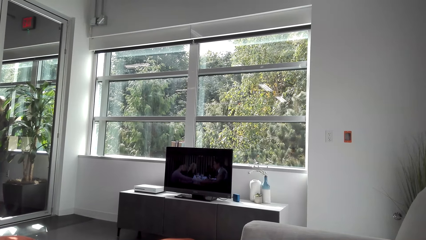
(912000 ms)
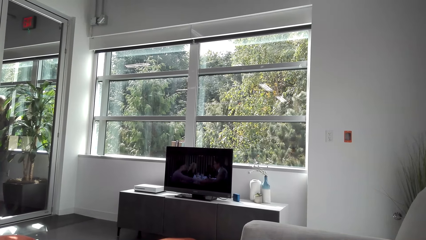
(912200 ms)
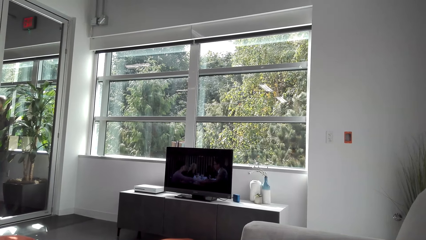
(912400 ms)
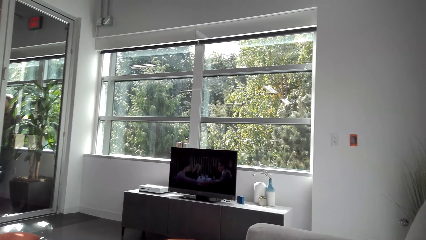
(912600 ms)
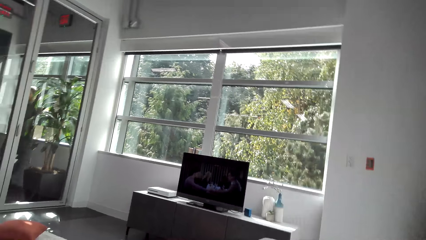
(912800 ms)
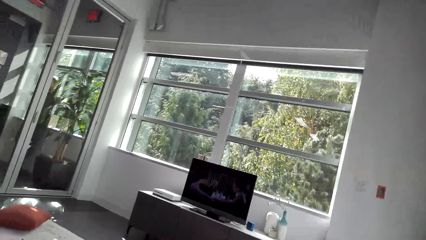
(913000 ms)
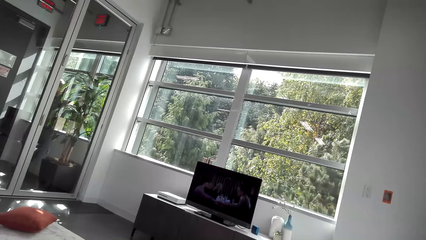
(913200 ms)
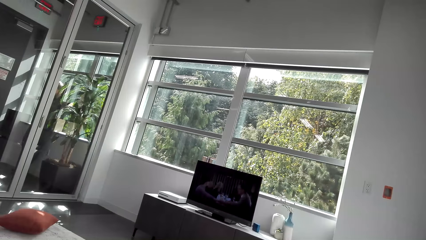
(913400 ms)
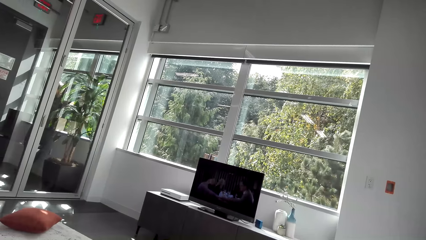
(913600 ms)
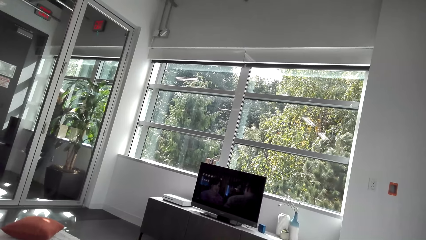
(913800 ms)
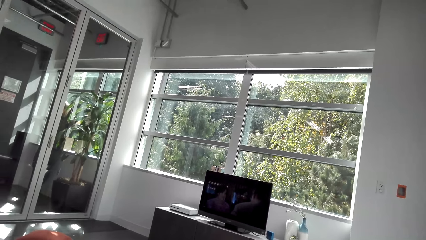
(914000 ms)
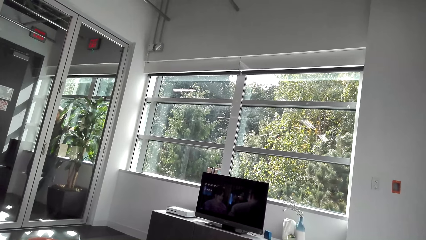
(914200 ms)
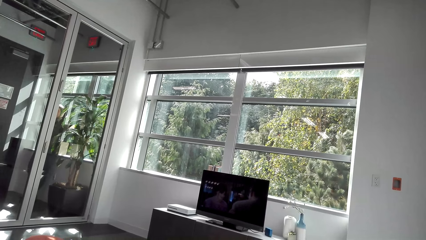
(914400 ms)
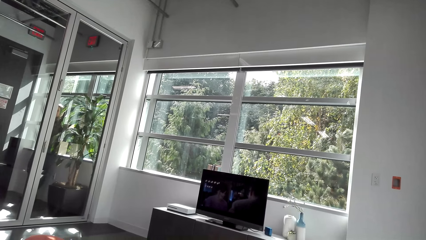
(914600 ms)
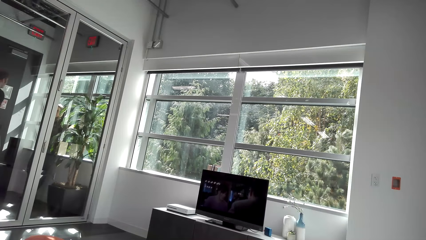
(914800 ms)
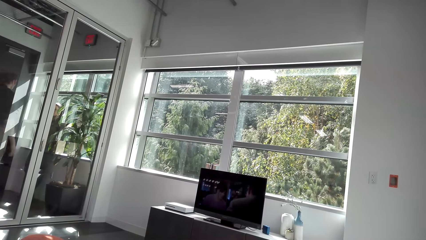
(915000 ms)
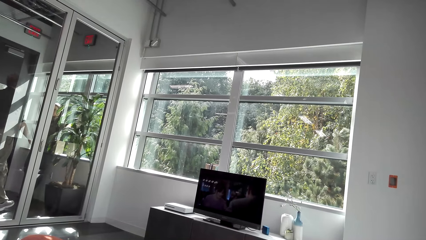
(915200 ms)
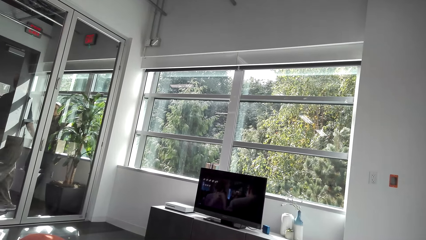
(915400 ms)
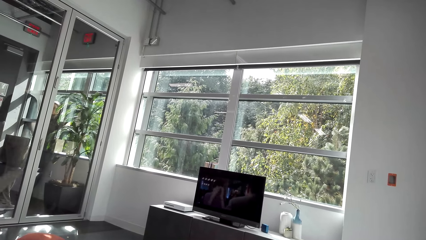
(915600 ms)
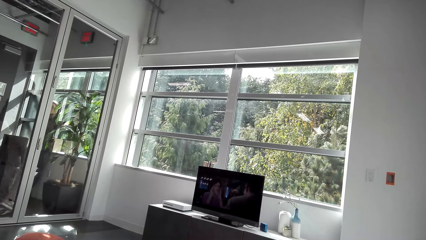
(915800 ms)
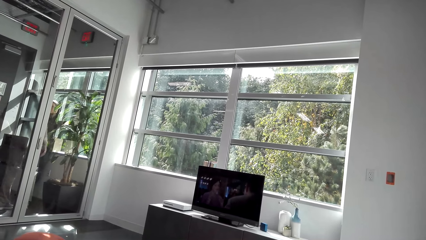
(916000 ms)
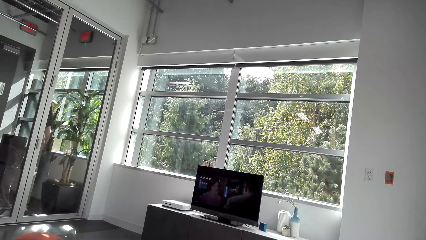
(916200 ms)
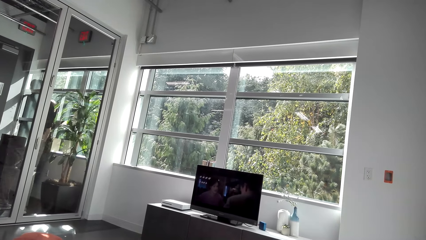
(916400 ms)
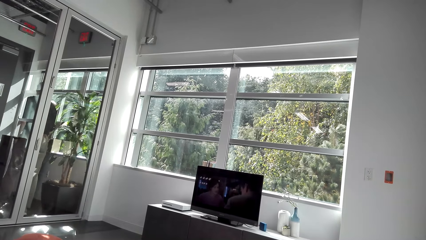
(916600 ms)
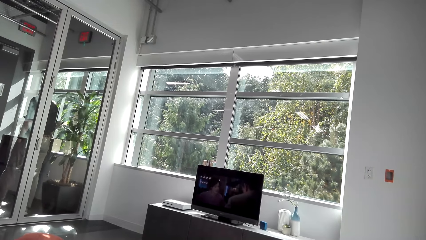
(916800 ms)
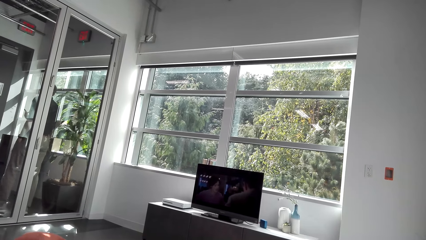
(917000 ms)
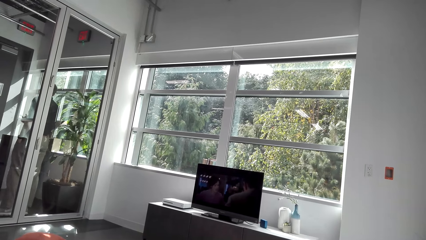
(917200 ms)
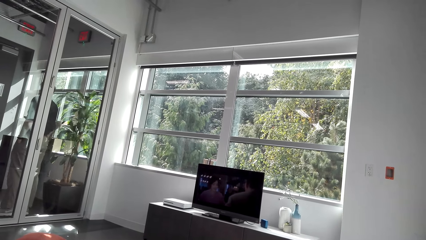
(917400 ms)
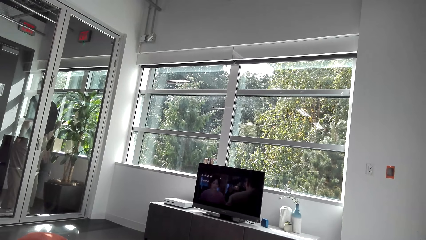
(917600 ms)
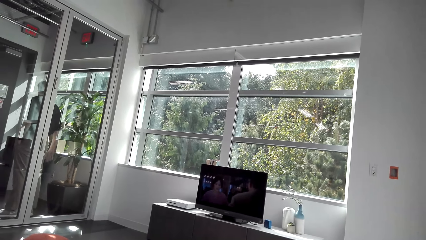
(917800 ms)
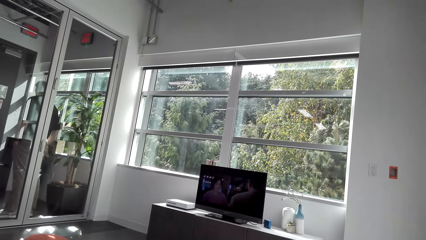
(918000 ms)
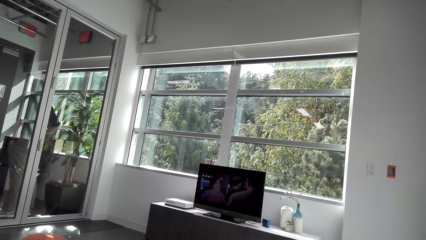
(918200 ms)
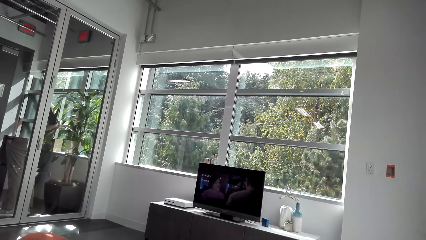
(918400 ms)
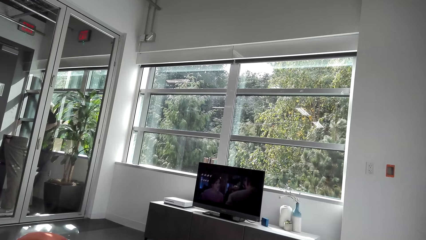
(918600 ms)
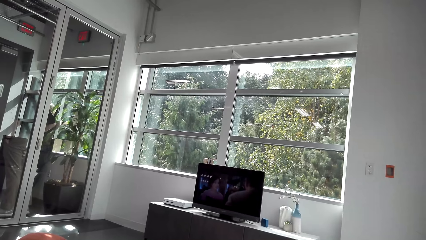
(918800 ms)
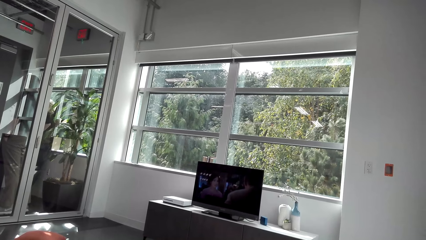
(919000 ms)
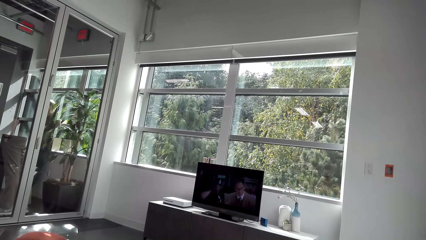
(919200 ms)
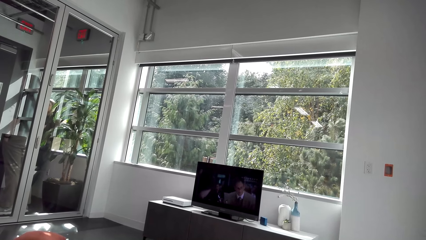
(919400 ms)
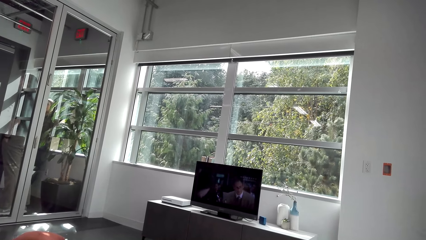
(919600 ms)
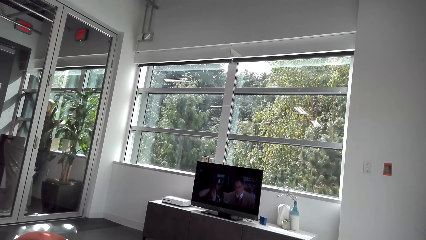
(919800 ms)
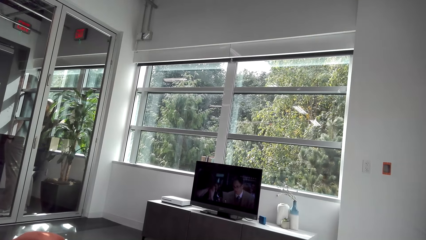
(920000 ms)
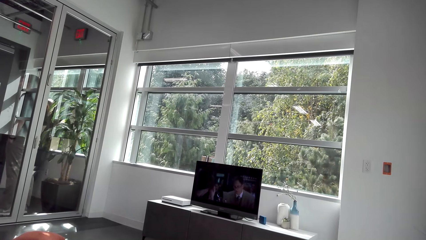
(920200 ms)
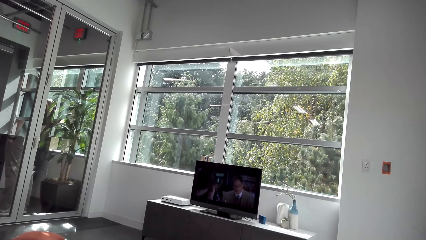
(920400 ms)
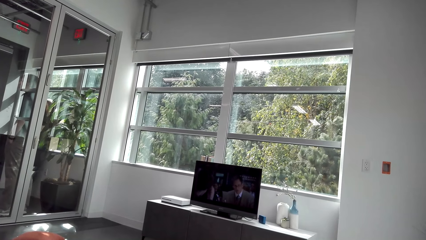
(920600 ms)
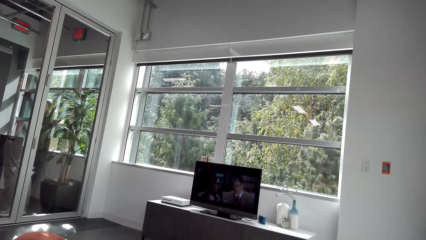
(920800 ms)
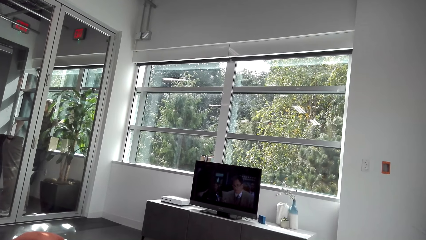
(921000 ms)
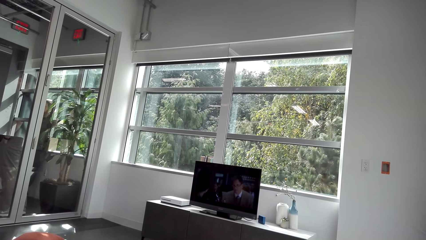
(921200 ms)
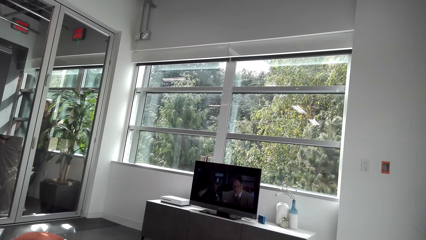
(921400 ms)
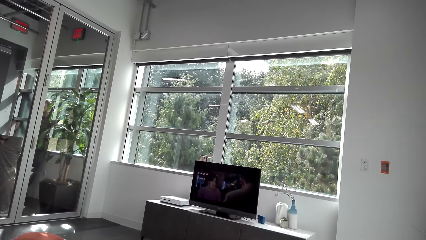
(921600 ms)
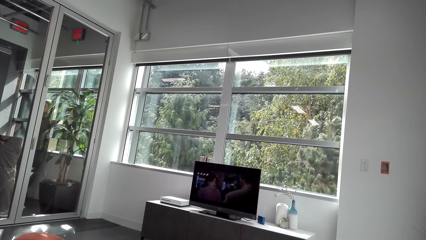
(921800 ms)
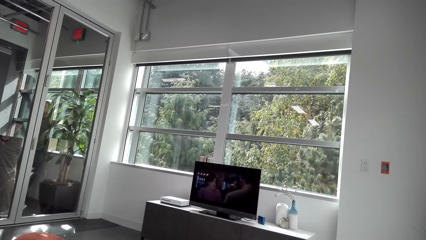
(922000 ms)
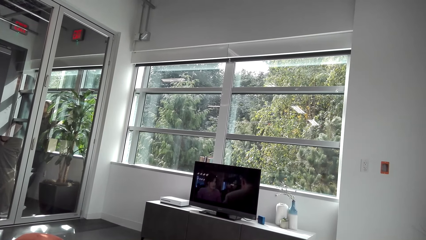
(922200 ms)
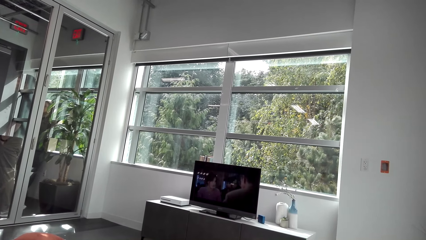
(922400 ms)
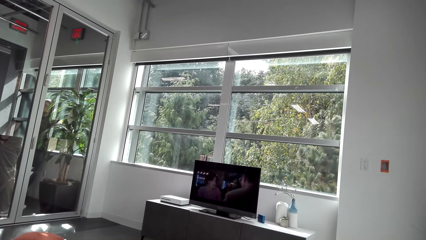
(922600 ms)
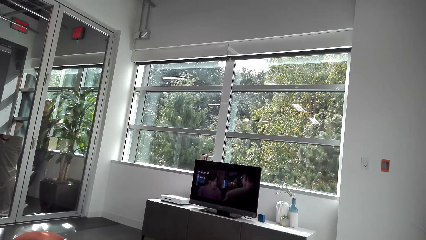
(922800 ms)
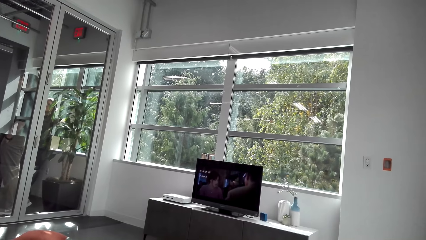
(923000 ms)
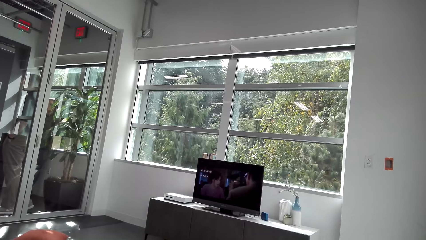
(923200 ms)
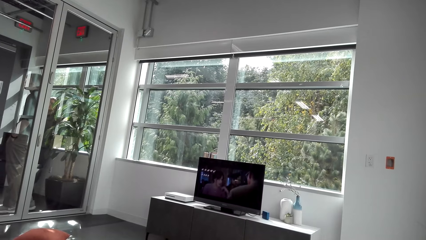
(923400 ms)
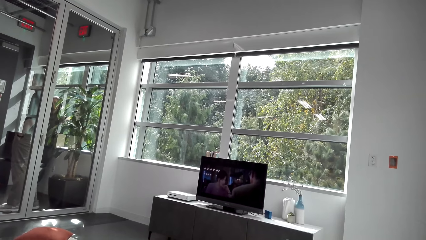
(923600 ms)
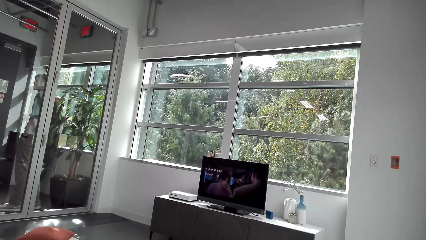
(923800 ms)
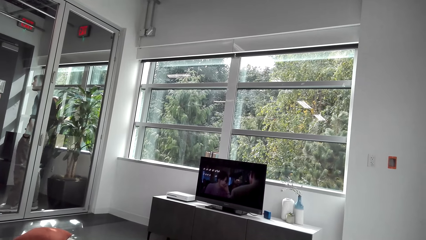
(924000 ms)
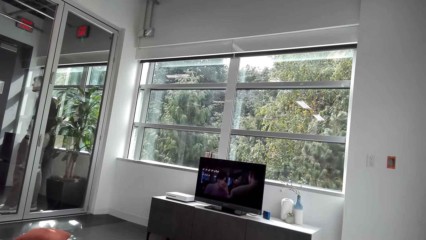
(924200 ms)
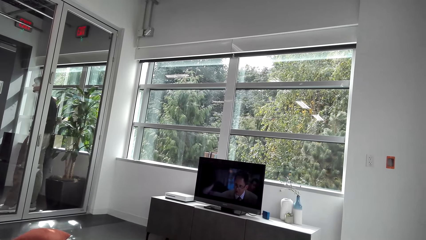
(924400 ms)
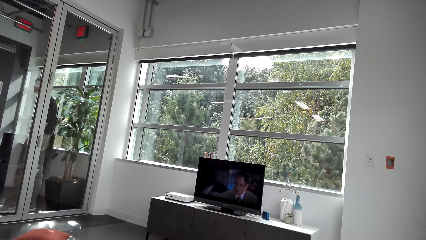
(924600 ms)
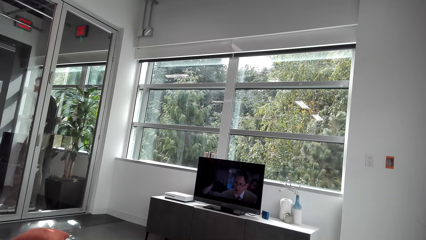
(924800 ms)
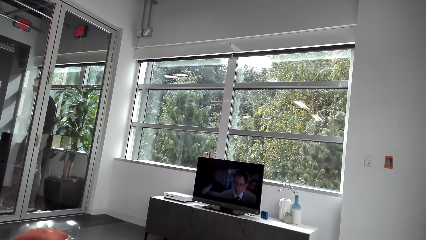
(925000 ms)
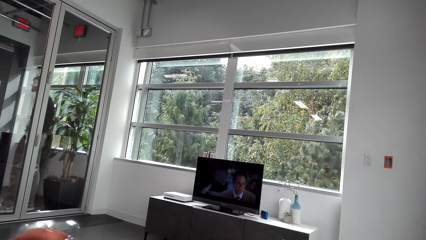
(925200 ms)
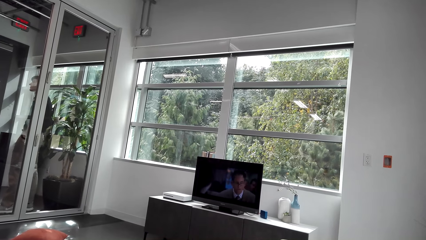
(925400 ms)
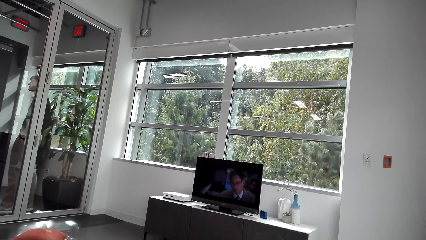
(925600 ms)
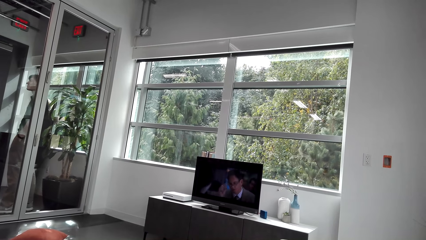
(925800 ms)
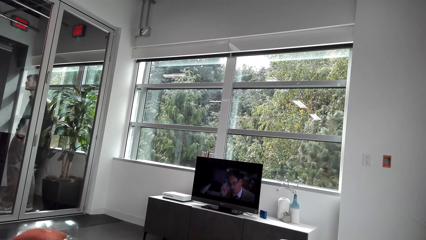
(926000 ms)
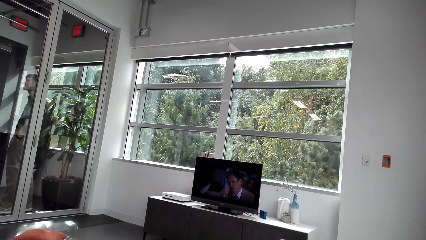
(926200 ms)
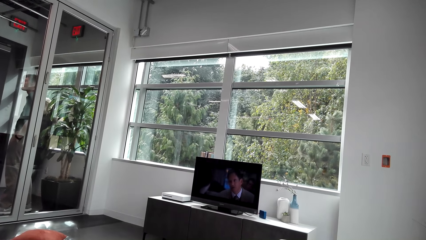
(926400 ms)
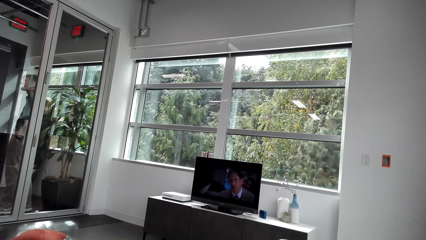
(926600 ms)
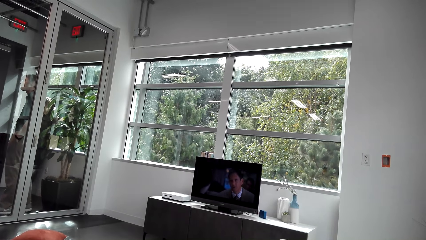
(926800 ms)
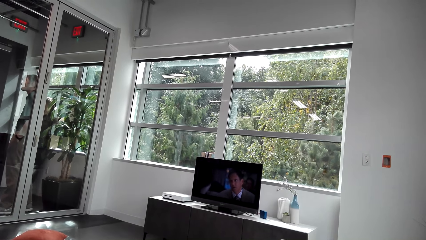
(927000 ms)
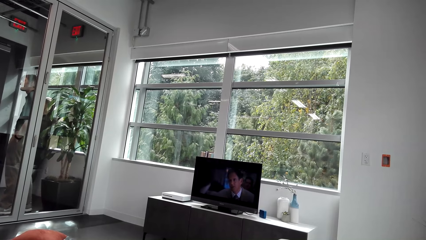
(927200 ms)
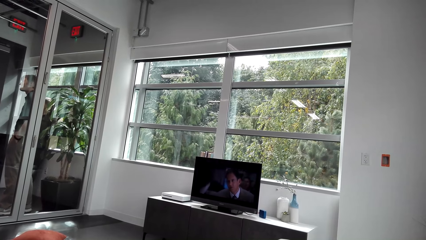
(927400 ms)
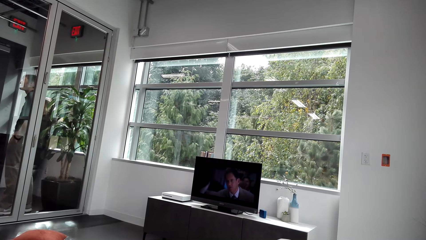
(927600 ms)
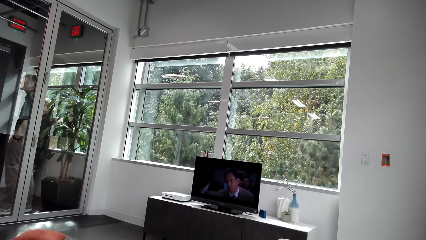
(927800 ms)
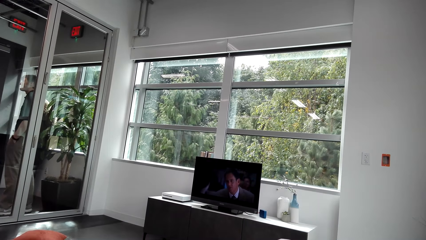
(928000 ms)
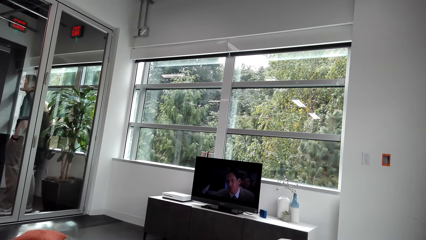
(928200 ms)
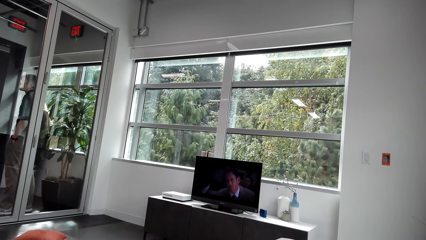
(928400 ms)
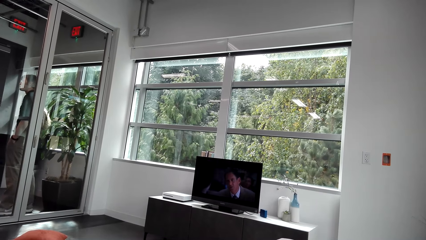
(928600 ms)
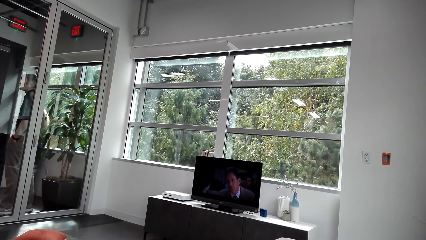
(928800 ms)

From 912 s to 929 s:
A man speaks to the camera wearer.
